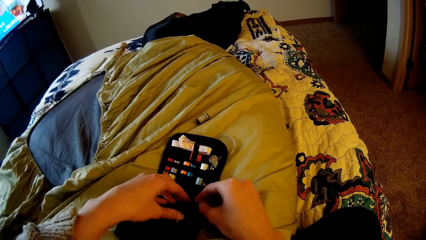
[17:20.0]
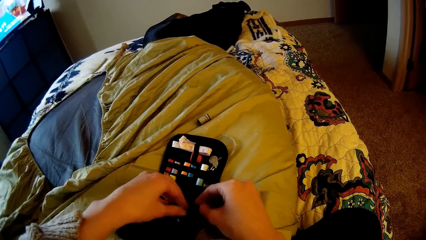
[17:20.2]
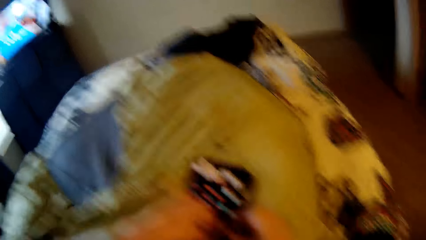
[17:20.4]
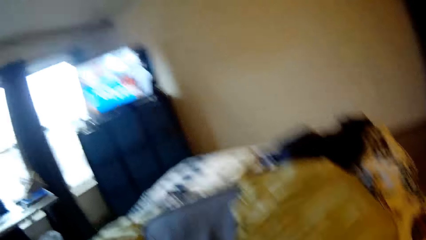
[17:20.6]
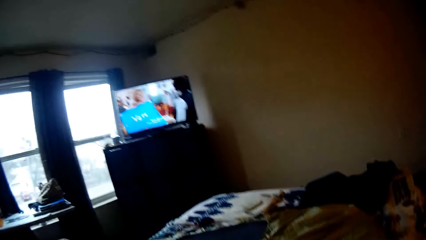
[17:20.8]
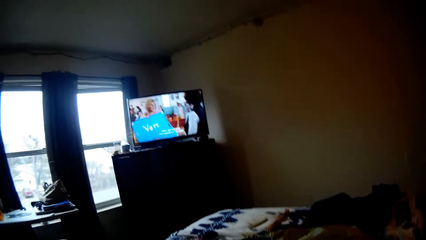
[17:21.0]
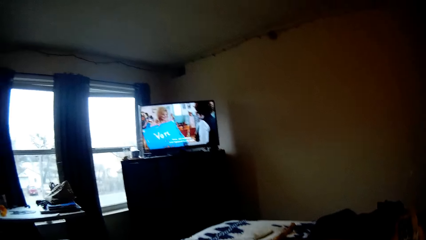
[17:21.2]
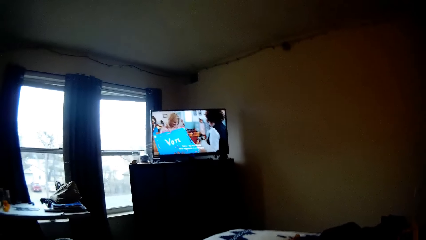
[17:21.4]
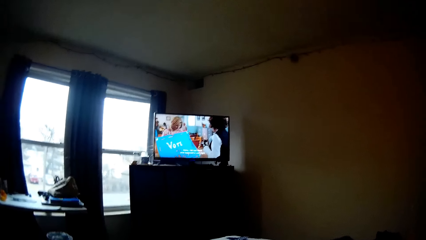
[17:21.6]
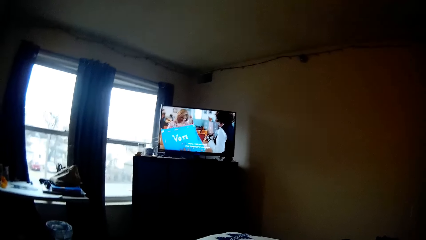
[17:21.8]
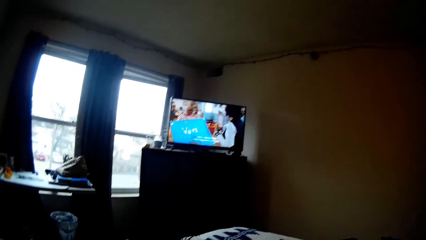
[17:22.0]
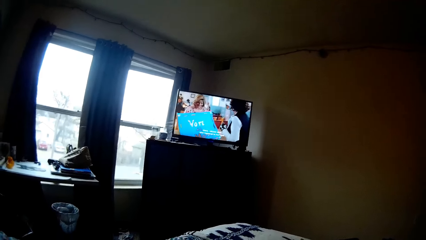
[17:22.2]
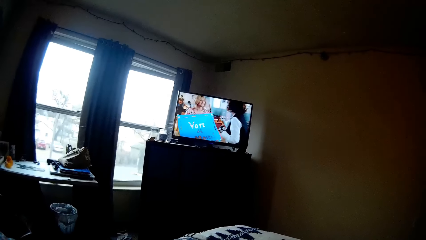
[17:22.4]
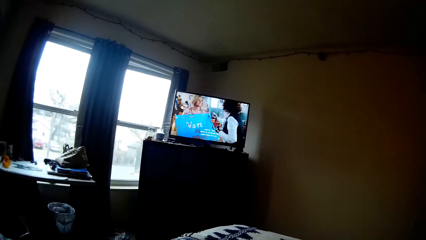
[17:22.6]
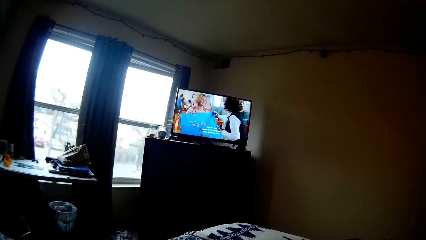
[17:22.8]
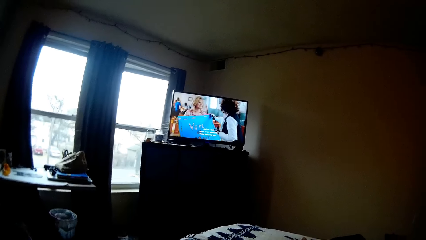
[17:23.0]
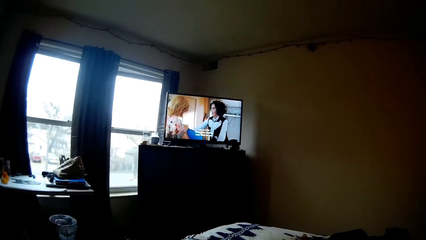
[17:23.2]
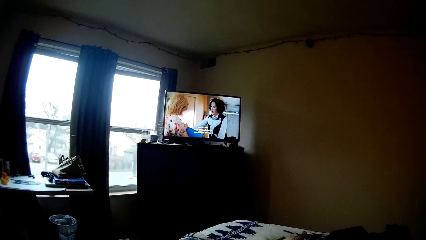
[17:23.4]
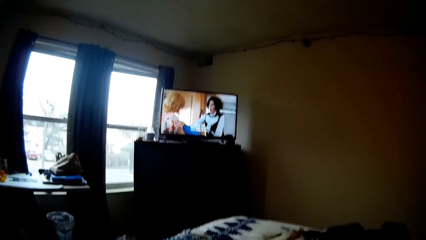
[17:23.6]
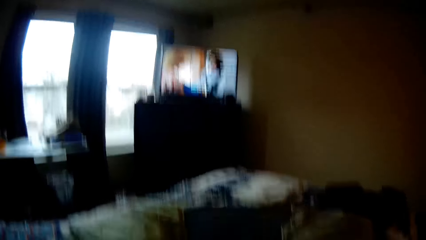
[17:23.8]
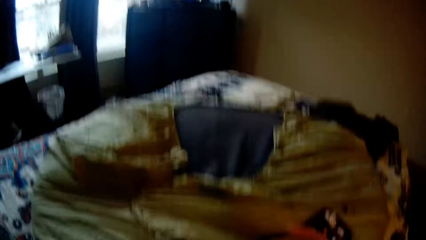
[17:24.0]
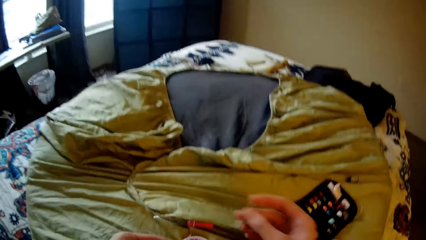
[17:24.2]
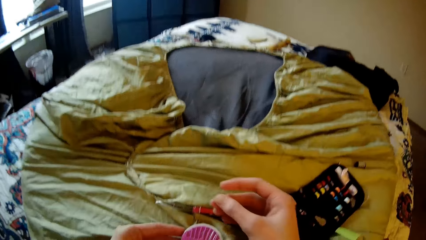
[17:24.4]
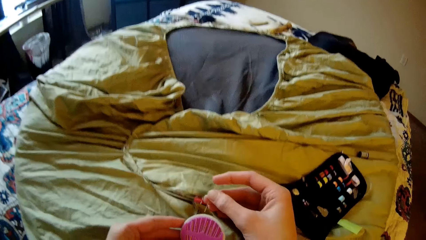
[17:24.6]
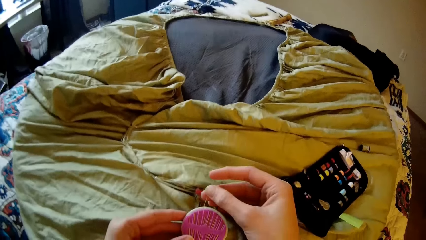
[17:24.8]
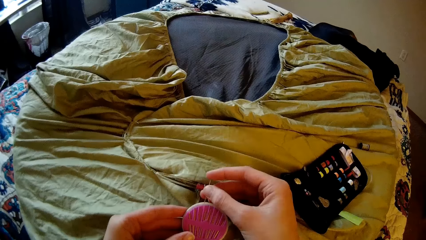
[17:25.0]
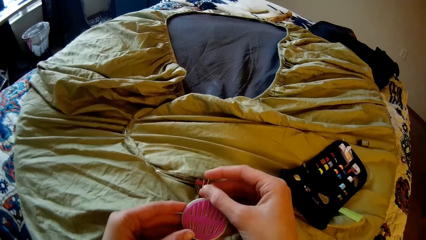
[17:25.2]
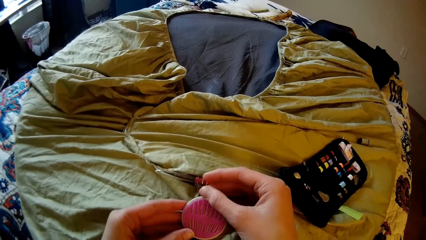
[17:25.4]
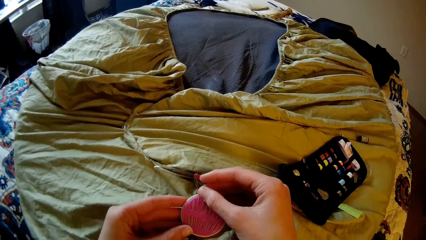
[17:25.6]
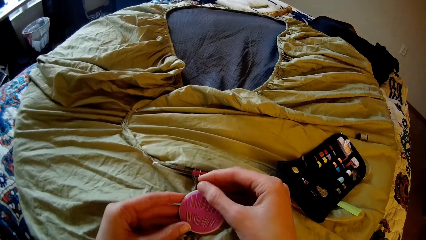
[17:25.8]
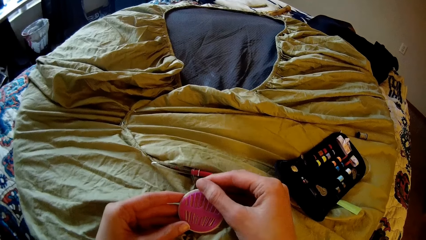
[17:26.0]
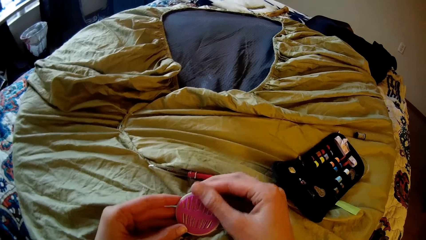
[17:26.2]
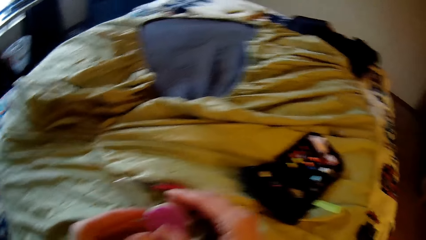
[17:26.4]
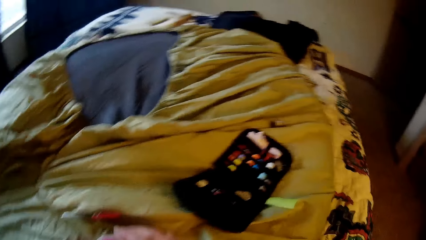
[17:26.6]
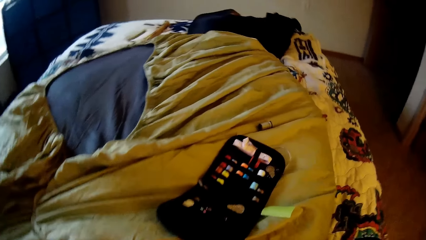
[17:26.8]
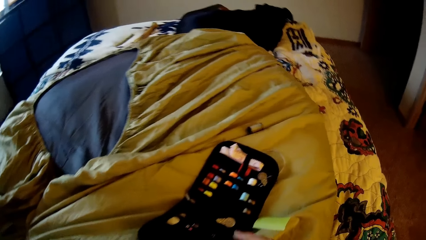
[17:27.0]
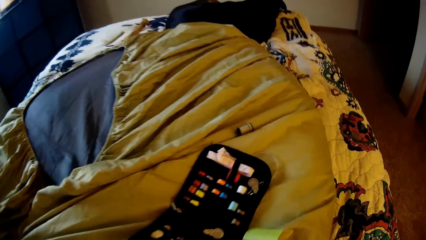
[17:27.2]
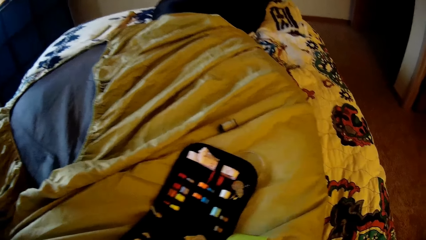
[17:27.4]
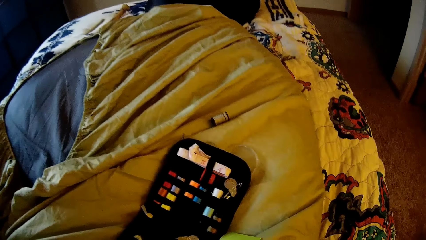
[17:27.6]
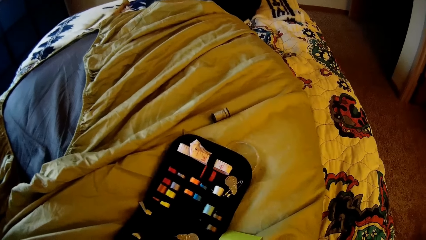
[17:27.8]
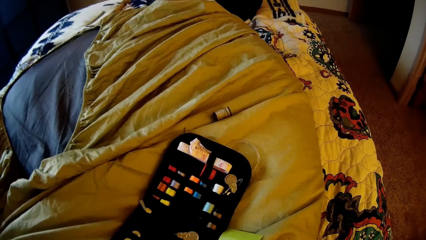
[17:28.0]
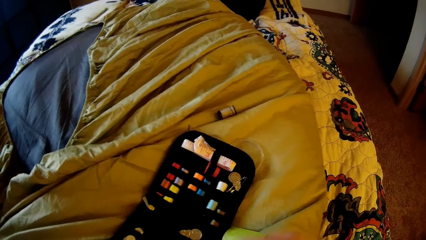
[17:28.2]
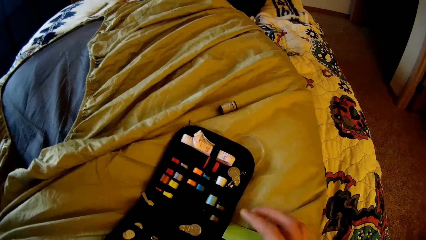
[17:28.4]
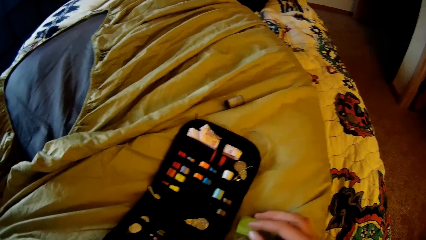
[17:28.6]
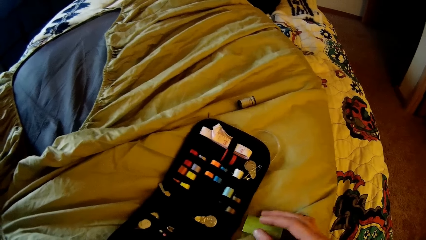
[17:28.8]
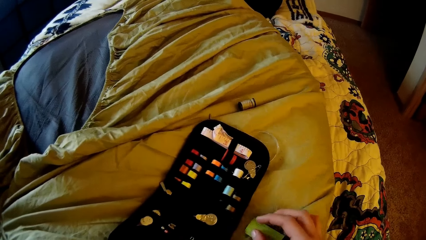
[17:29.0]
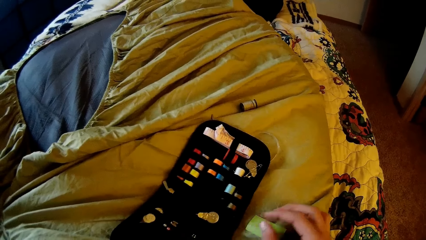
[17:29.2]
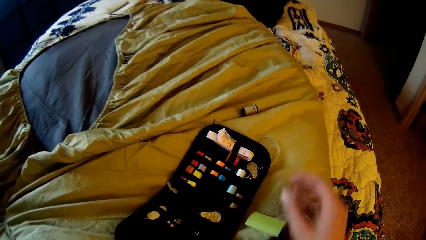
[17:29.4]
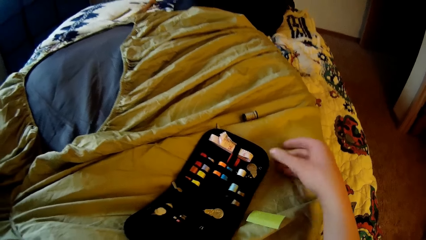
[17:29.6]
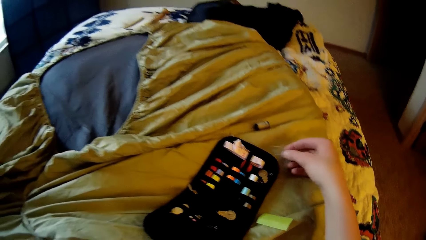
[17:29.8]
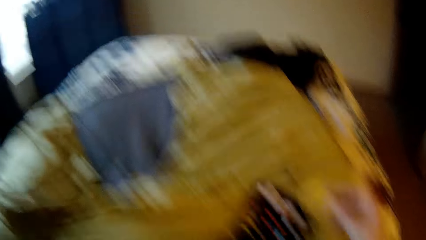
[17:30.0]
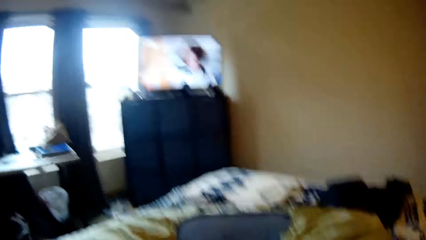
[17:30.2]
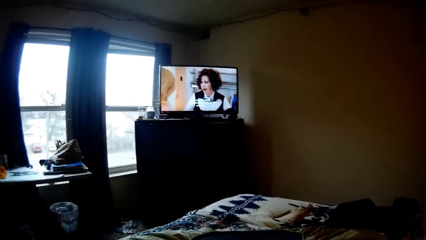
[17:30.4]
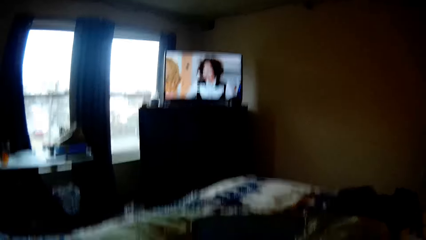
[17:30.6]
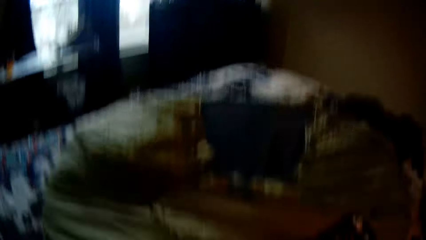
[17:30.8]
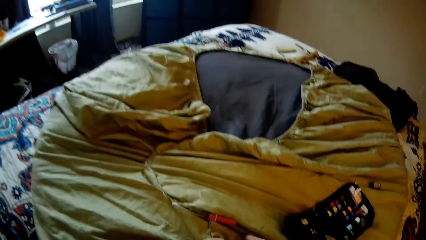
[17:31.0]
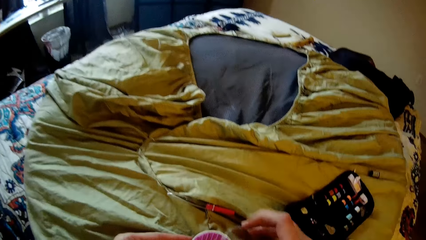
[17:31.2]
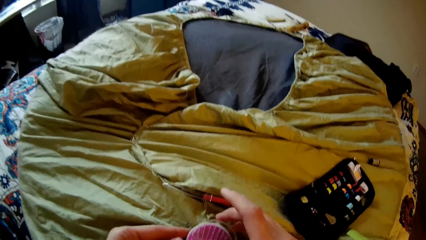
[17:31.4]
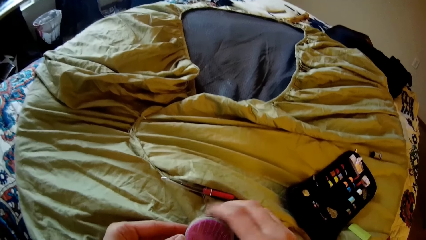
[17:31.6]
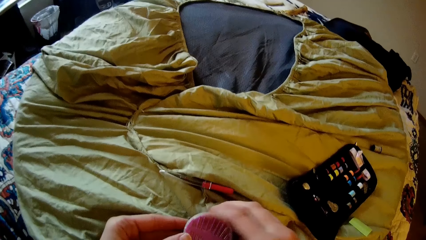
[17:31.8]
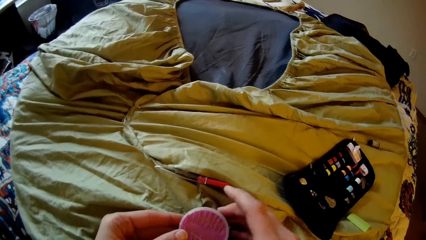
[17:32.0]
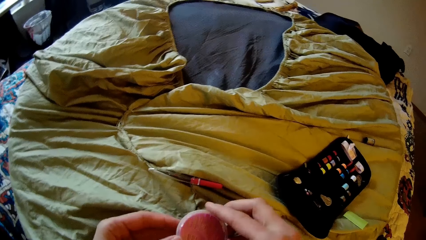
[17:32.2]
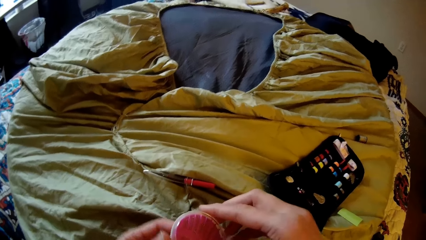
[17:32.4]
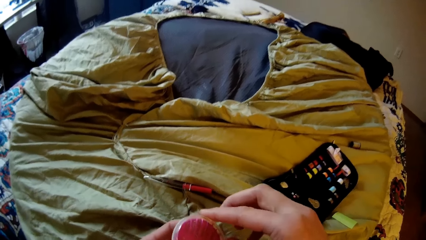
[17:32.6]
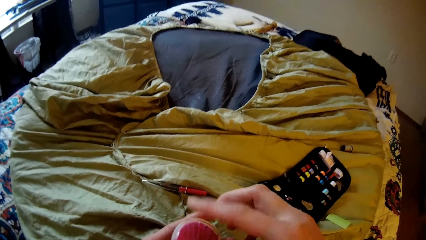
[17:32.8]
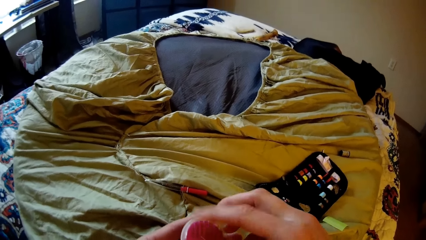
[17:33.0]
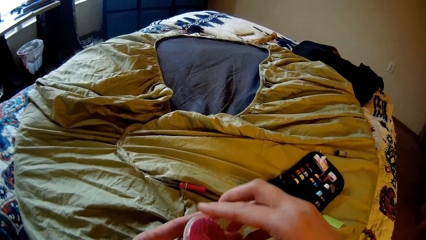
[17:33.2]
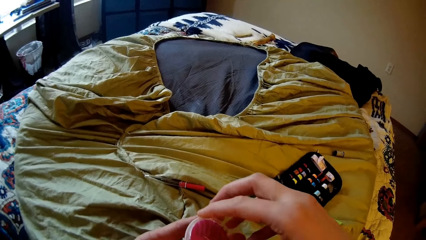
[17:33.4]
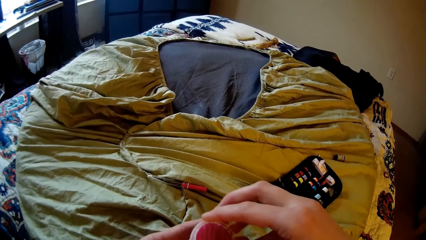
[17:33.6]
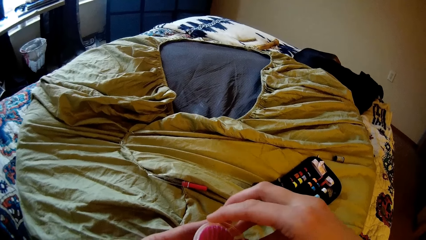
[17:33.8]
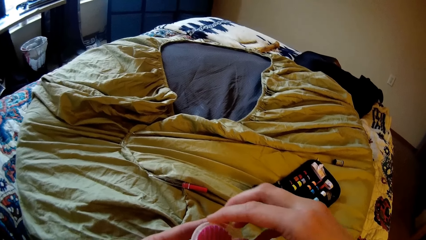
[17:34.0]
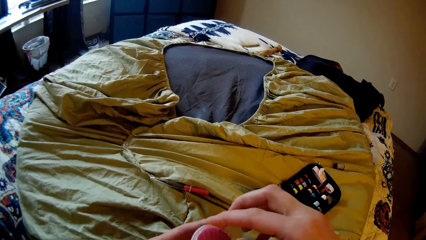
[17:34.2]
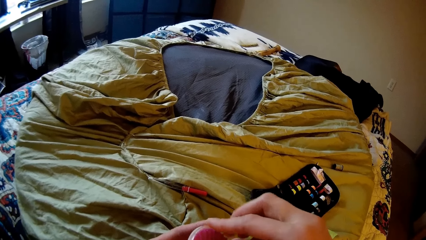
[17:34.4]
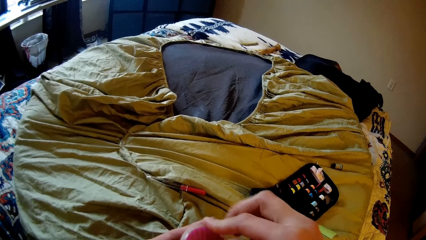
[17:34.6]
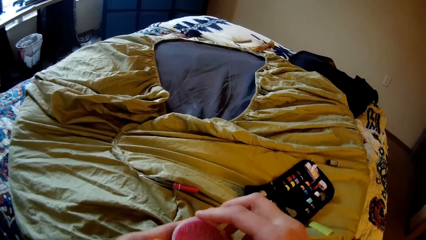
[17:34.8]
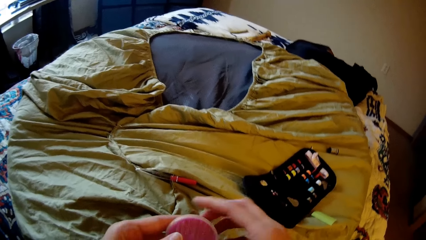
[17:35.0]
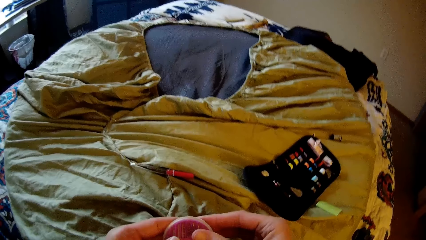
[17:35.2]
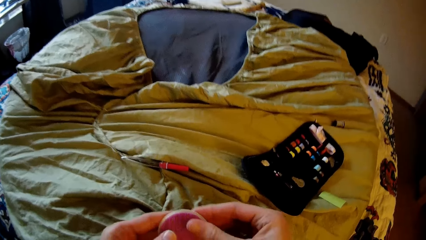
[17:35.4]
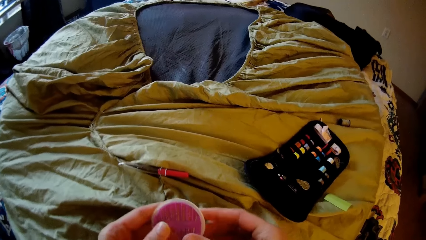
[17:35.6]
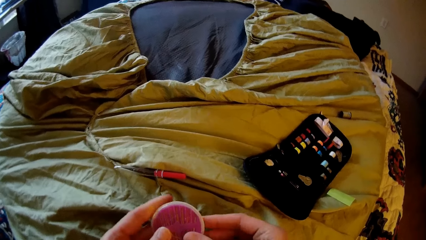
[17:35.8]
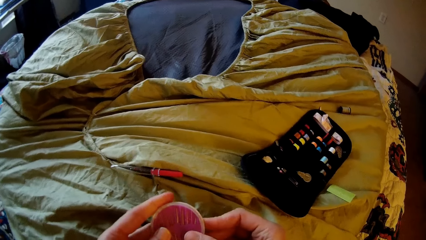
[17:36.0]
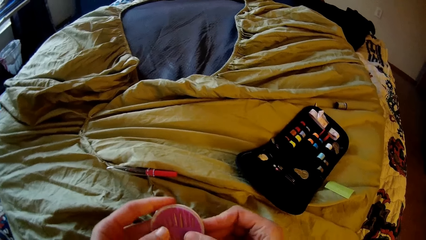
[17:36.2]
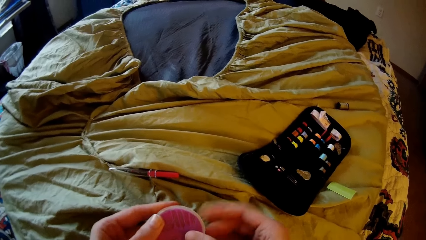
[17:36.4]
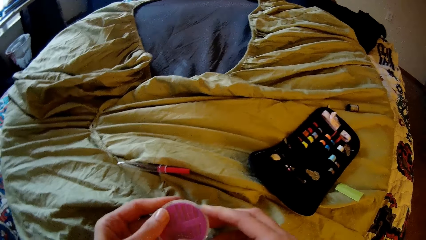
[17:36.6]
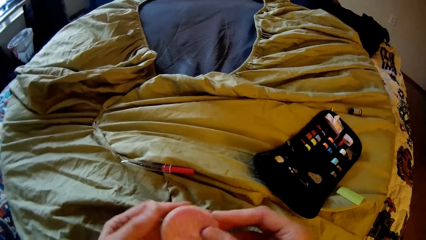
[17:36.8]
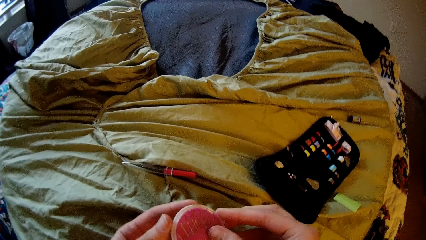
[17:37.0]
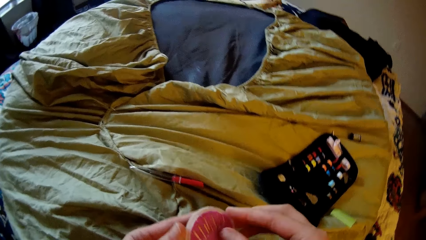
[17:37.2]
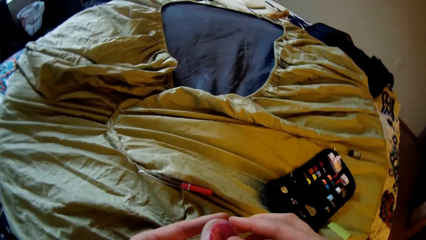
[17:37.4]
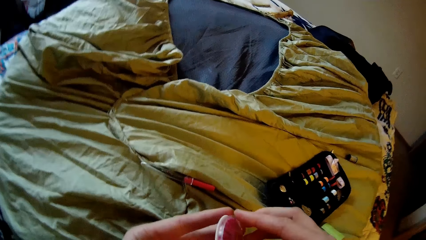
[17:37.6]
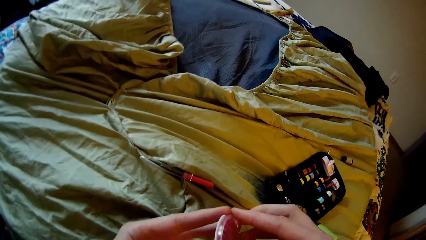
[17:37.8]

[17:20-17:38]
The camera wearer watches television. They place a pin in the pin holder or container. They take the cover from the bed and cover the container with the cover.
